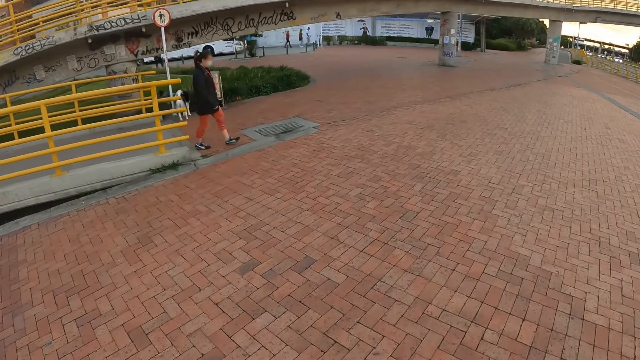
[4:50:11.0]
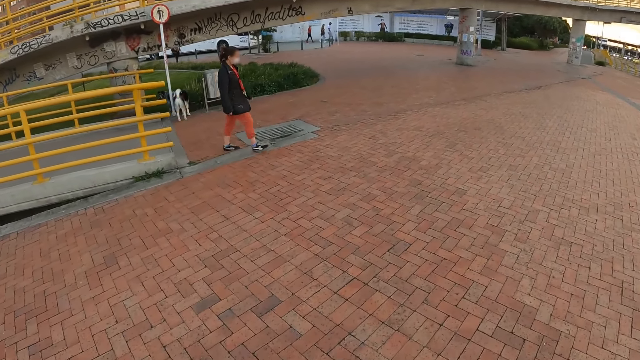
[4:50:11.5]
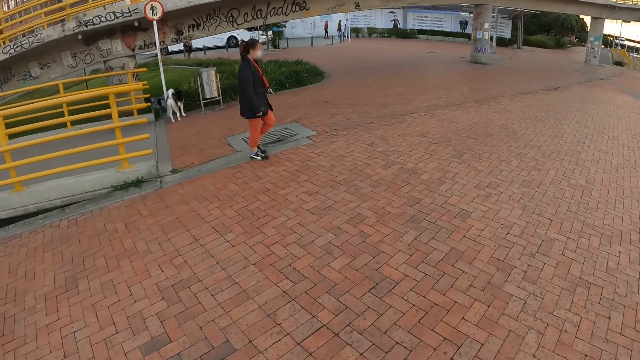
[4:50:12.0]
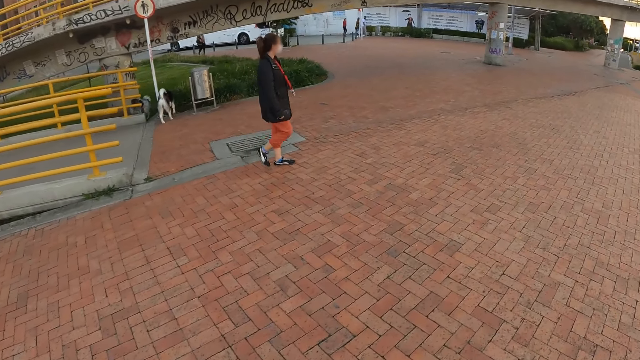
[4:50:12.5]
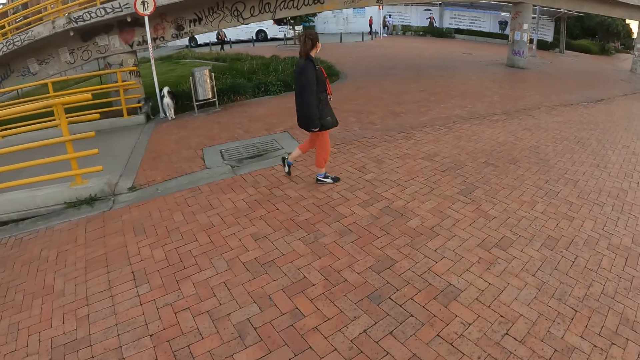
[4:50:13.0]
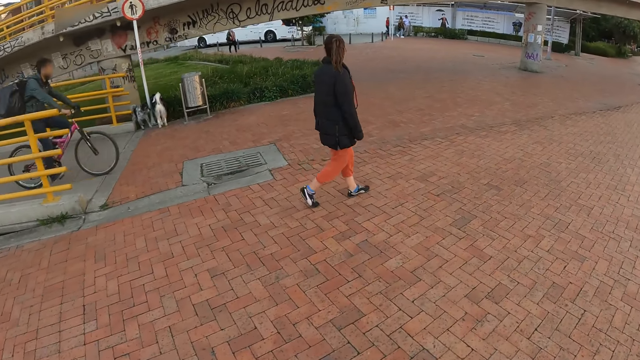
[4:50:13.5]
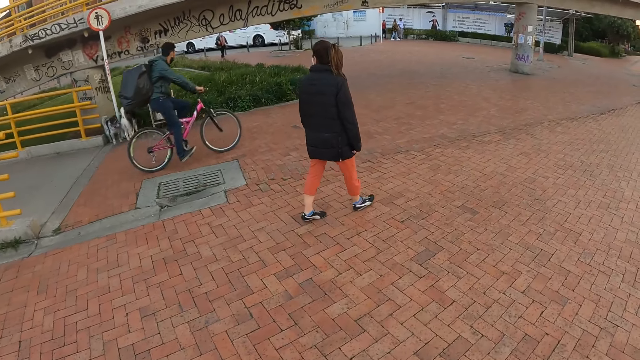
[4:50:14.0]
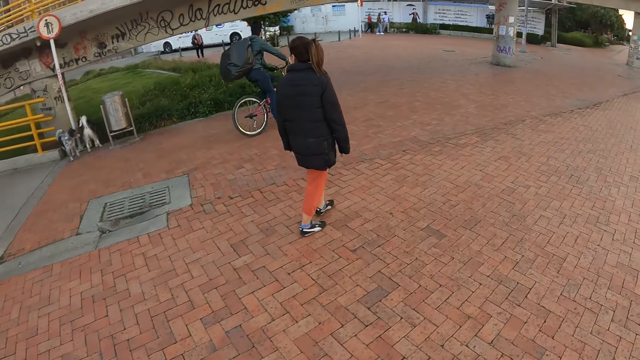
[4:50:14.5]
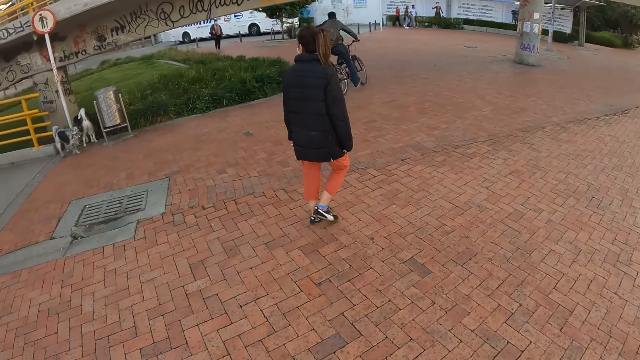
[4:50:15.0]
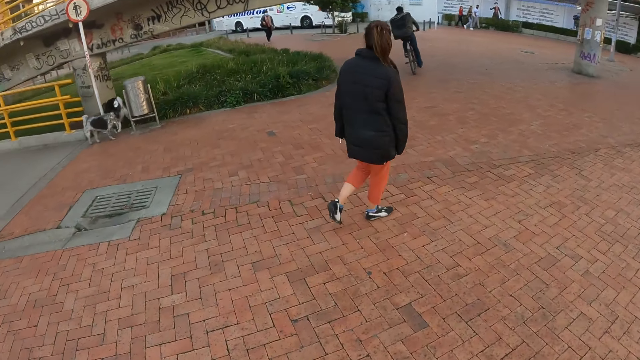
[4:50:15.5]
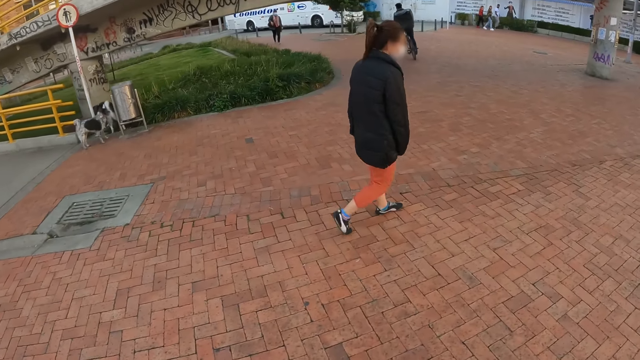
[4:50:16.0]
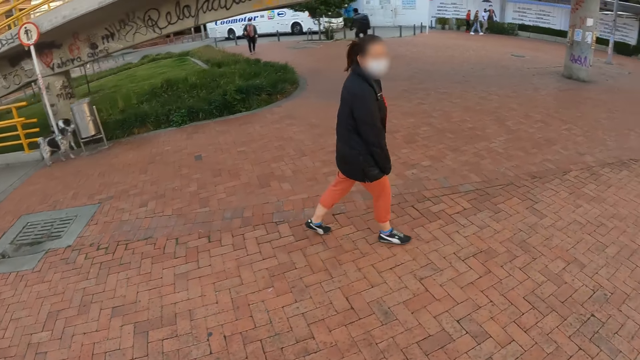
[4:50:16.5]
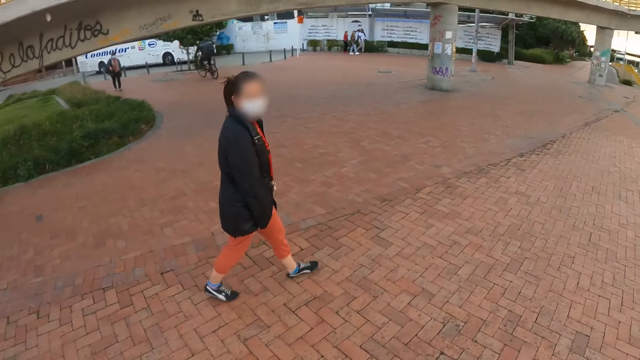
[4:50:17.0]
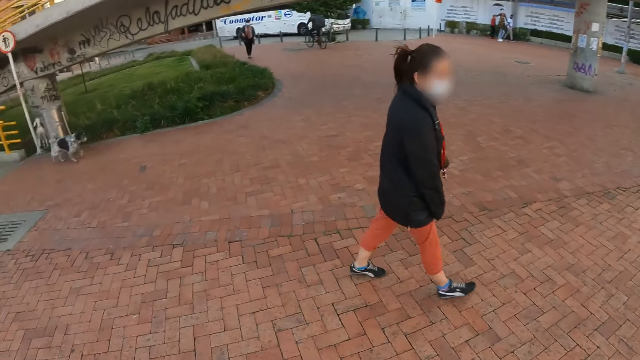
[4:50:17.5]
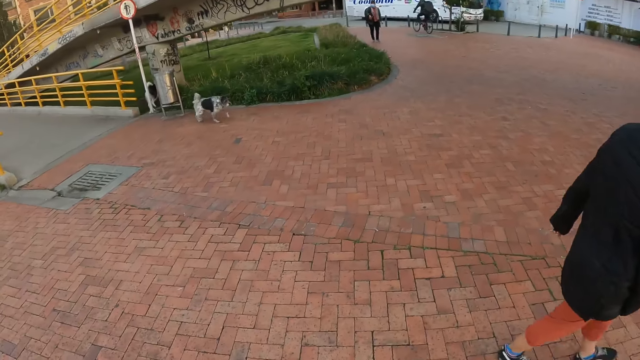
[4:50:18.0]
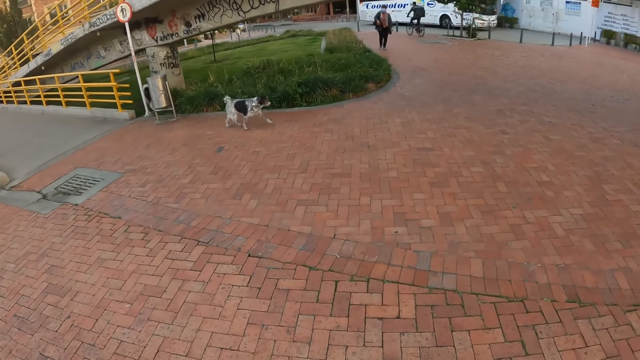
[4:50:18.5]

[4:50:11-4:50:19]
A woman walks past the camera wearer. A man rides a bicycle past the camera wearer.

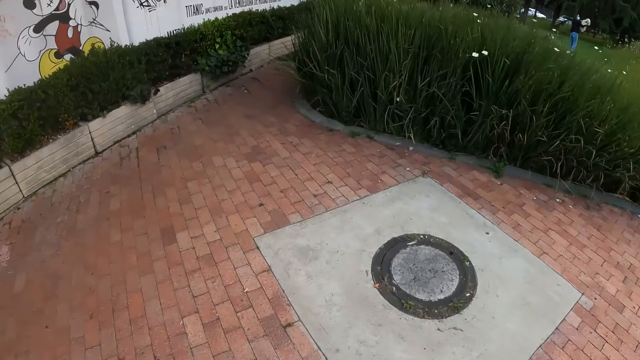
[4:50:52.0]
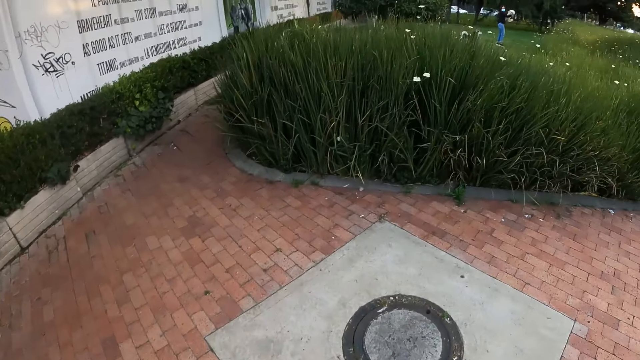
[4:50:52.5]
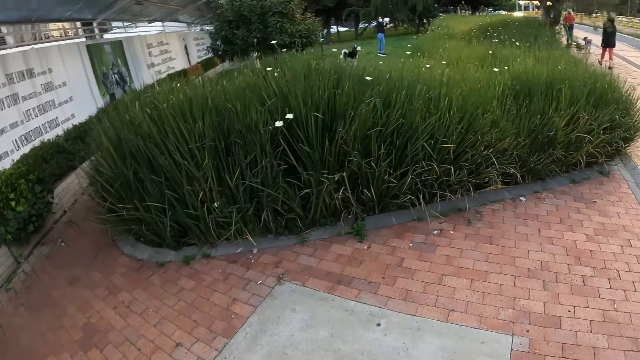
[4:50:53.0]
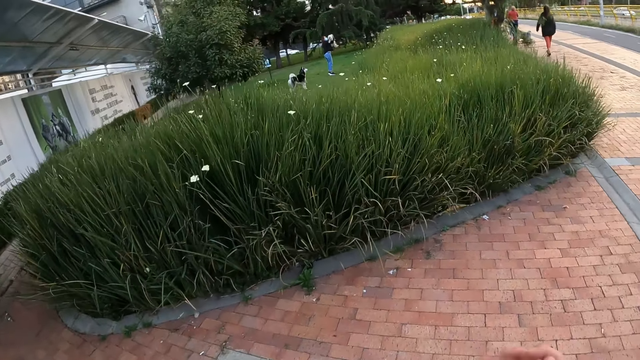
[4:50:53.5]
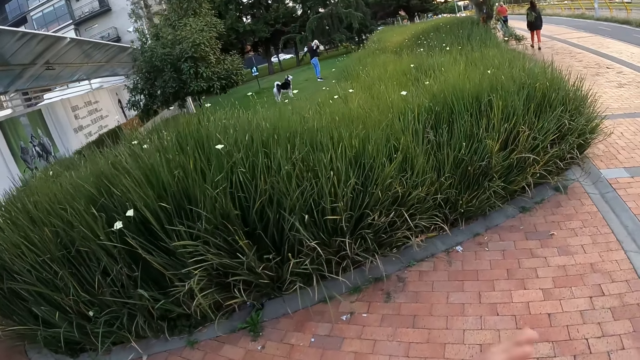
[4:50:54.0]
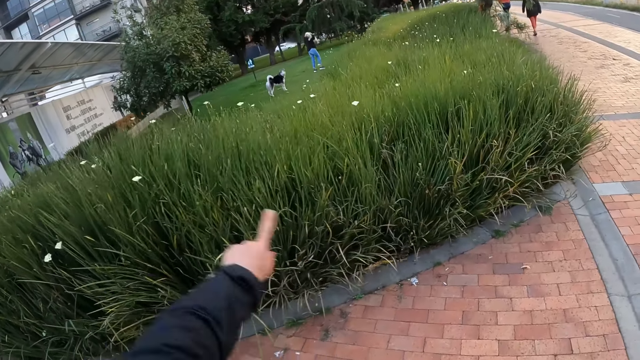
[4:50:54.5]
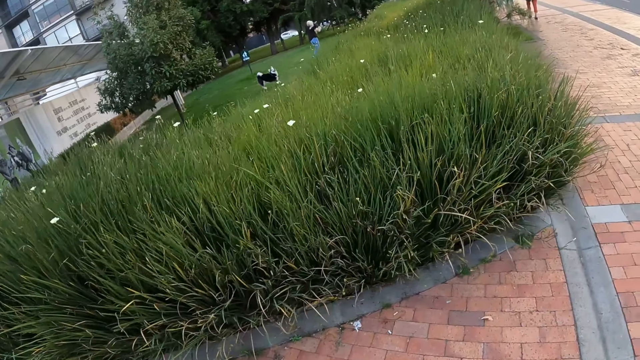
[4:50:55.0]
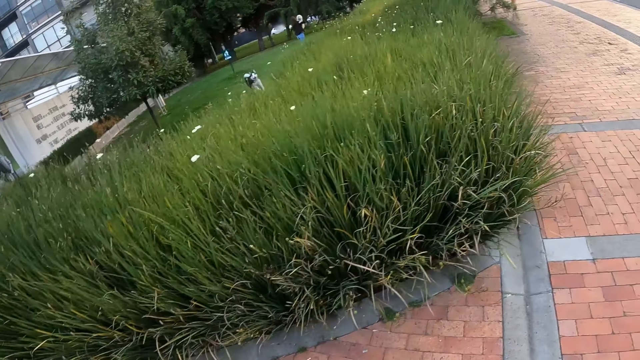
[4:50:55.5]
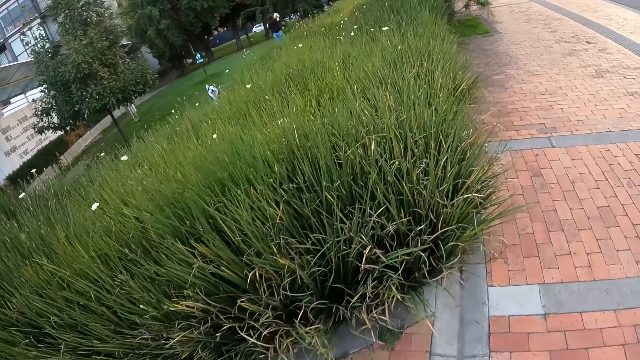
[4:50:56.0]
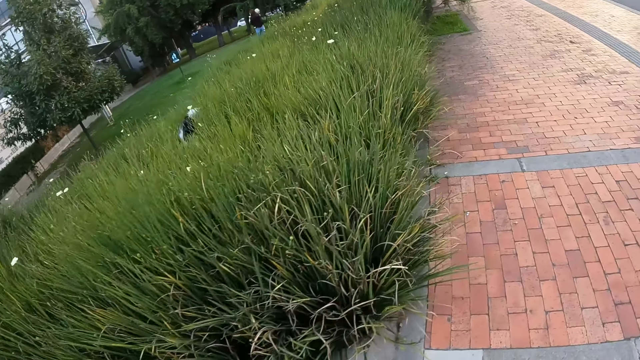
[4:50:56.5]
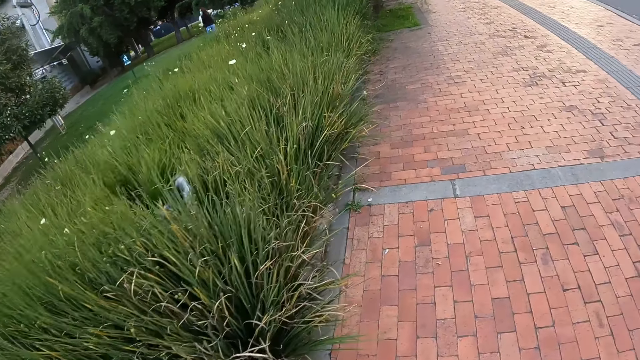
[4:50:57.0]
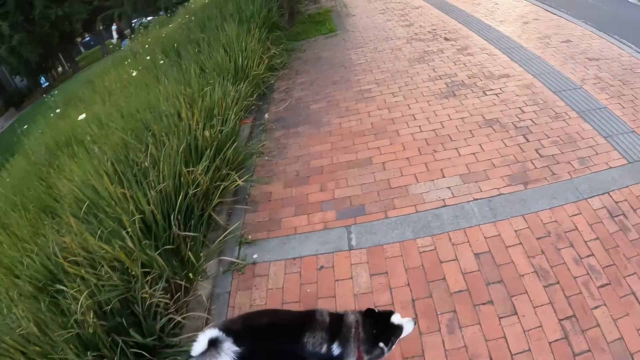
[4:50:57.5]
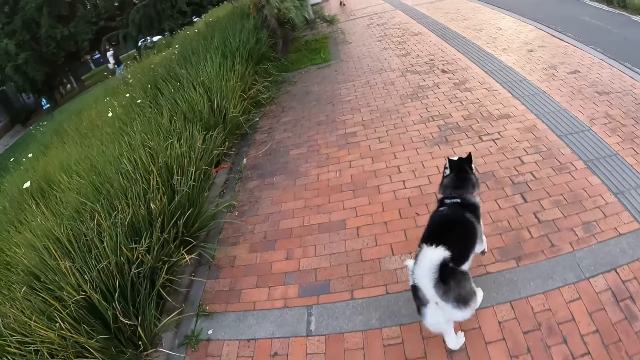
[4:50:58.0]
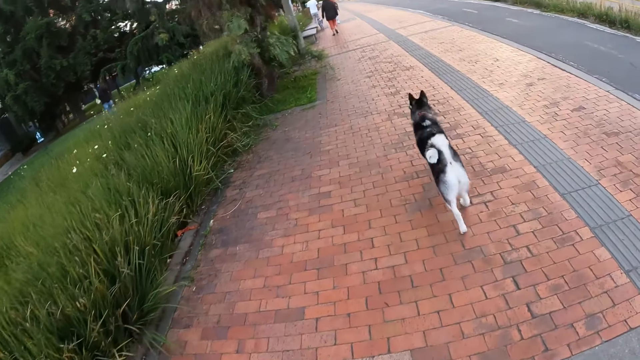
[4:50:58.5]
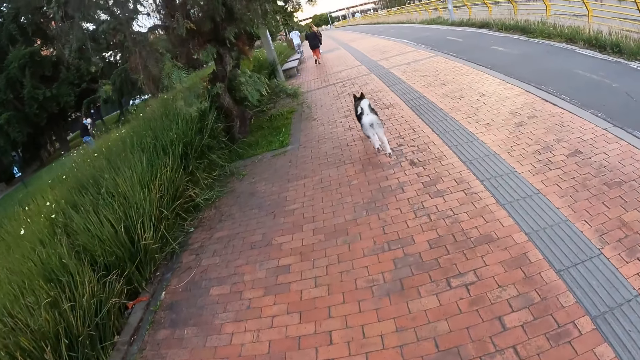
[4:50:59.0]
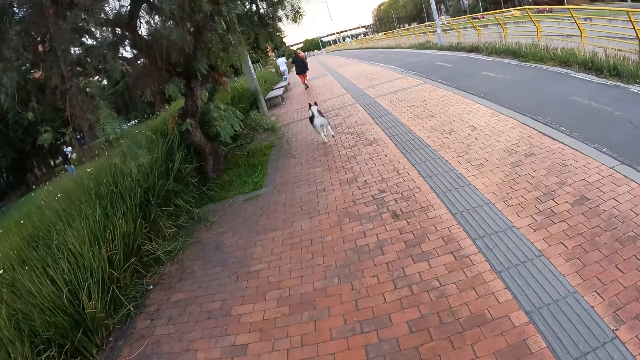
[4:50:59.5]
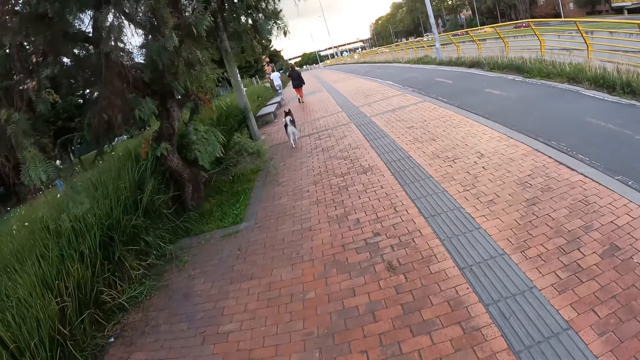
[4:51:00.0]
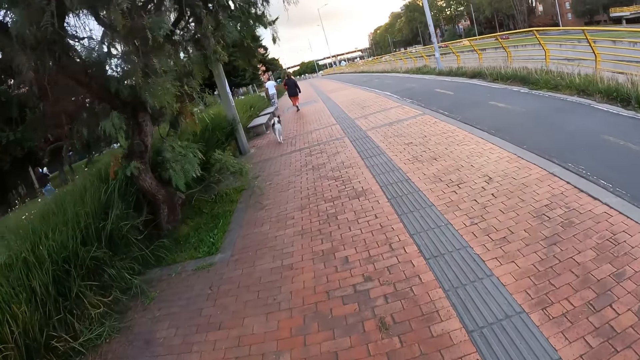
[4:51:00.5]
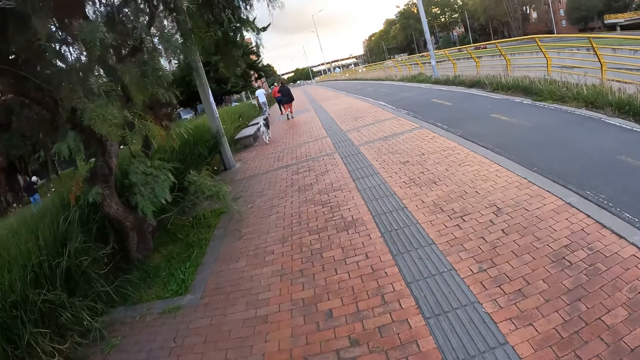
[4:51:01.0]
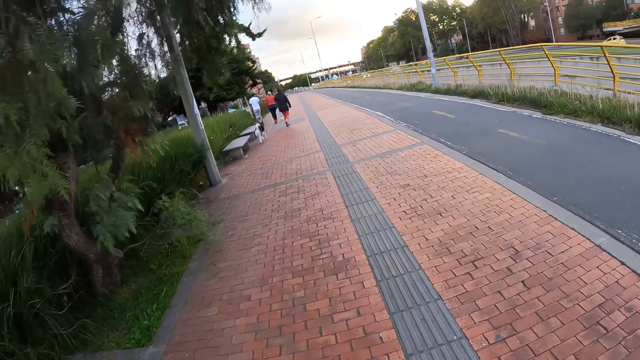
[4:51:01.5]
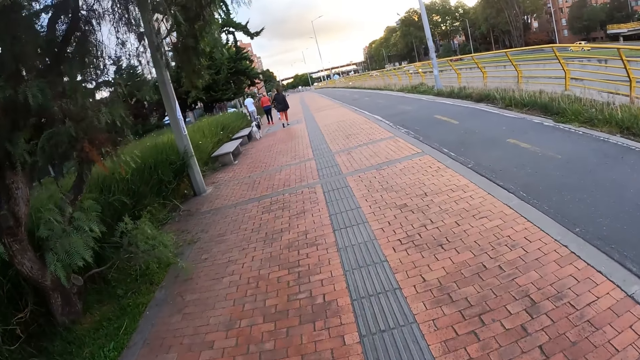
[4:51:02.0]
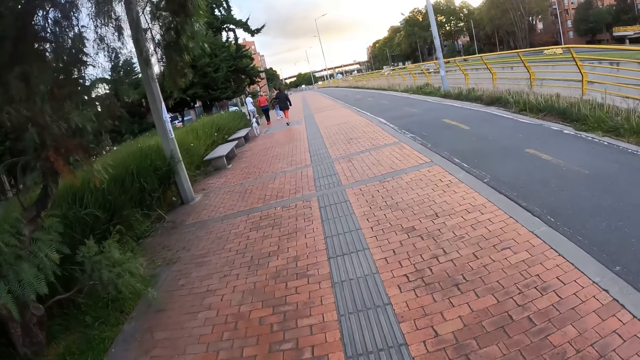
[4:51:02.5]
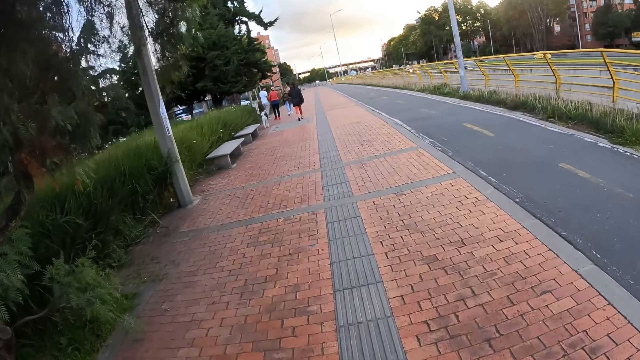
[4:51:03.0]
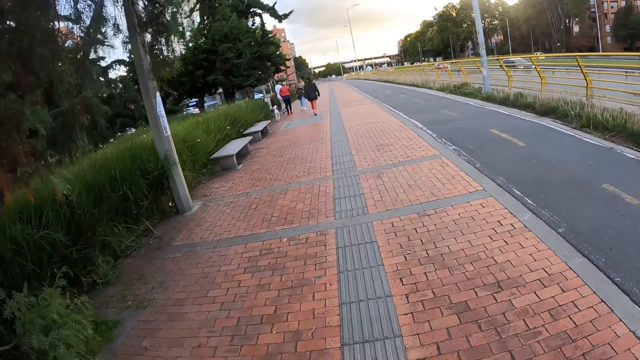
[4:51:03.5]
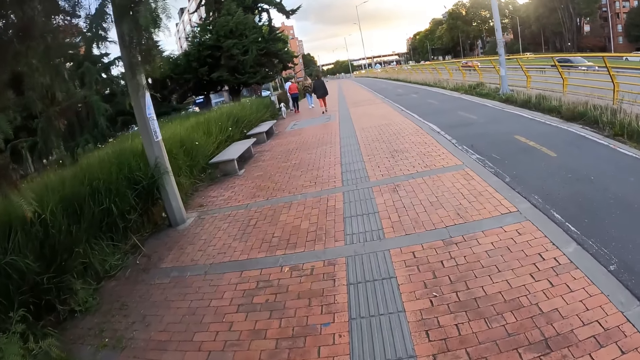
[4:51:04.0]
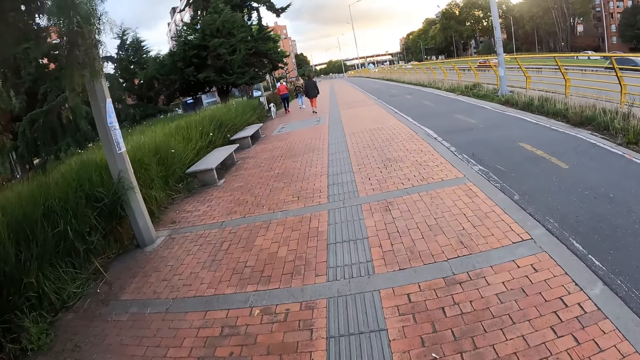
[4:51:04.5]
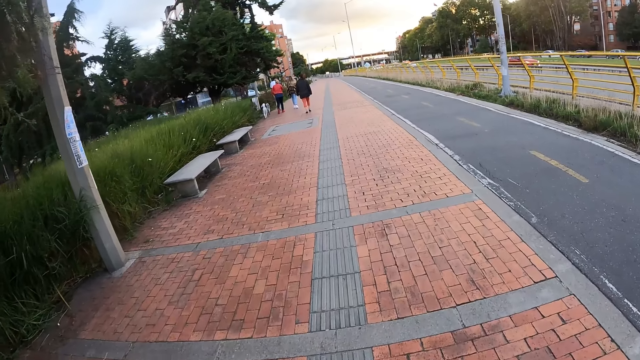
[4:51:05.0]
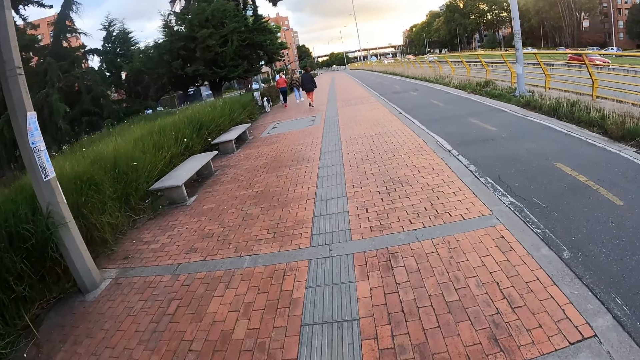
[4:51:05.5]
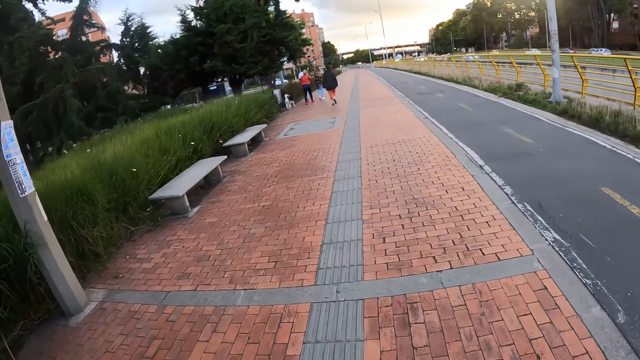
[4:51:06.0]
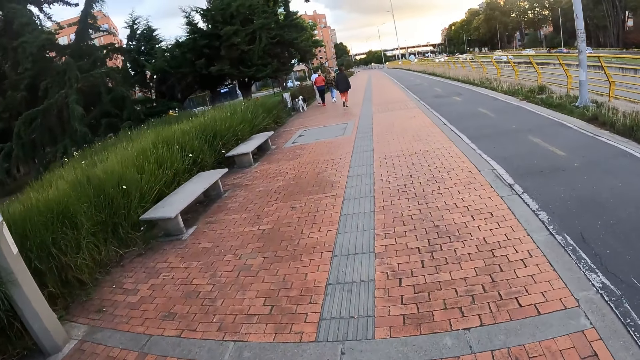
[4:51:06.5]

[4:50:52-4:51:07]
The camera wearer claps her hands. She points around. She walks around.
